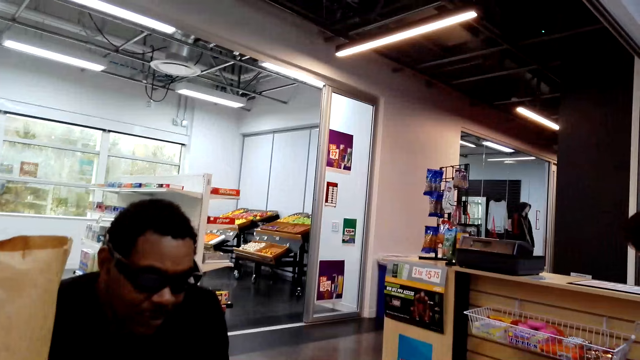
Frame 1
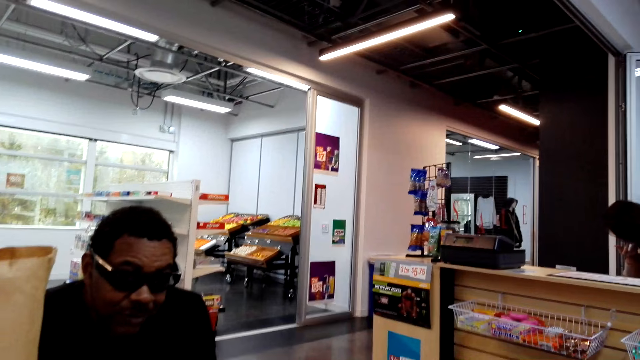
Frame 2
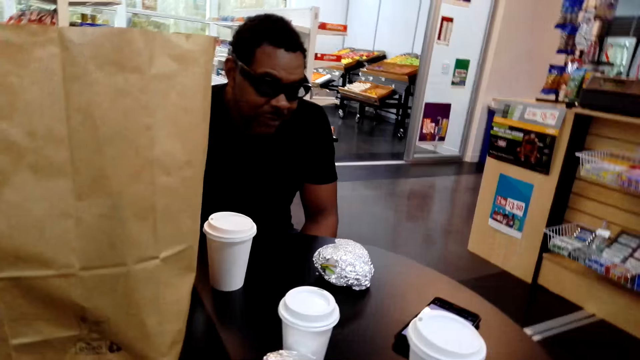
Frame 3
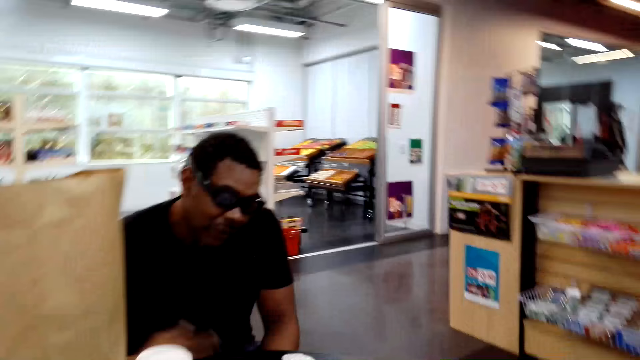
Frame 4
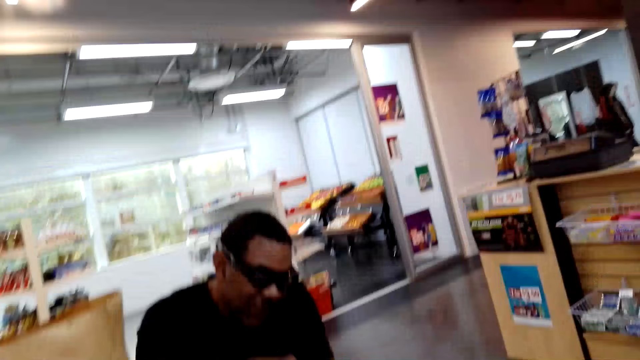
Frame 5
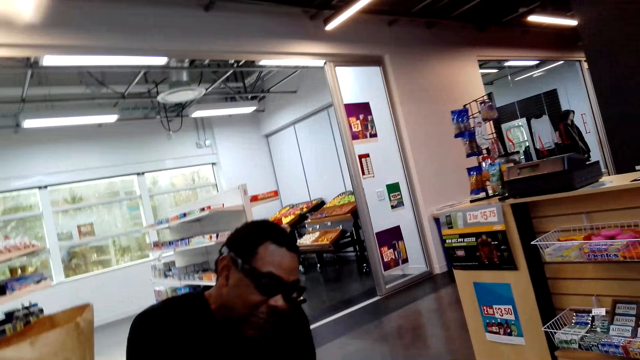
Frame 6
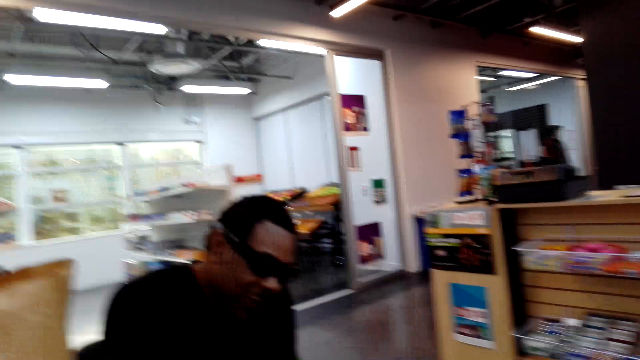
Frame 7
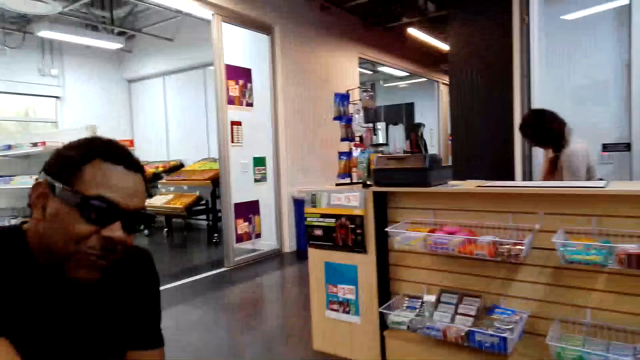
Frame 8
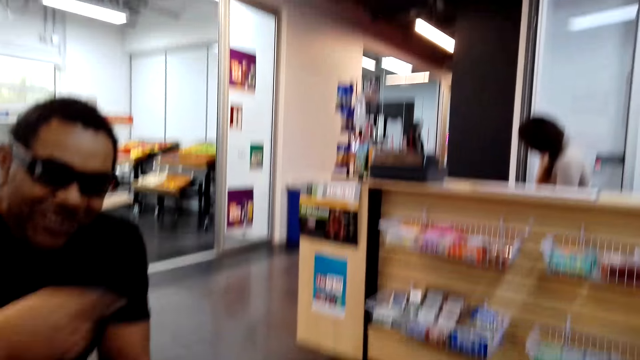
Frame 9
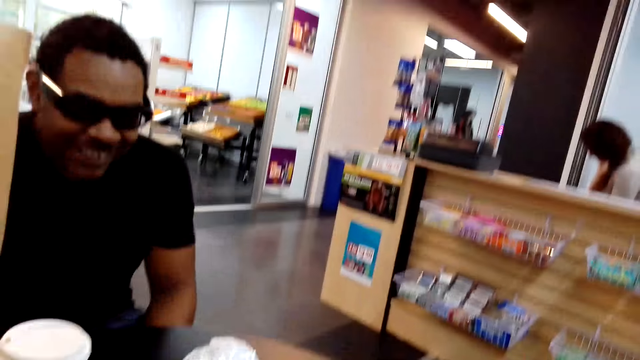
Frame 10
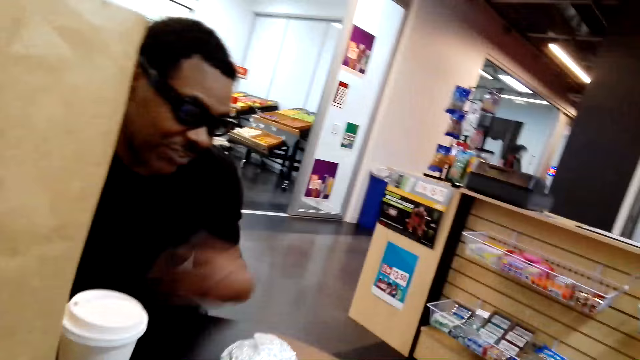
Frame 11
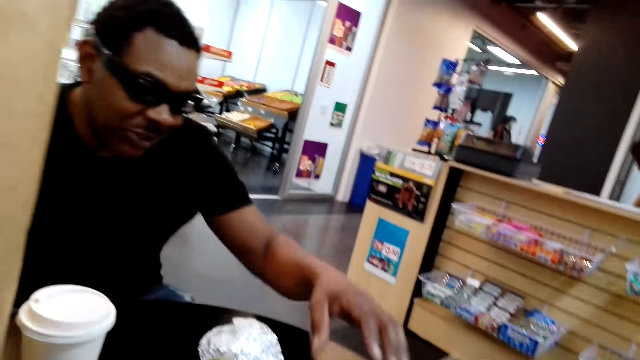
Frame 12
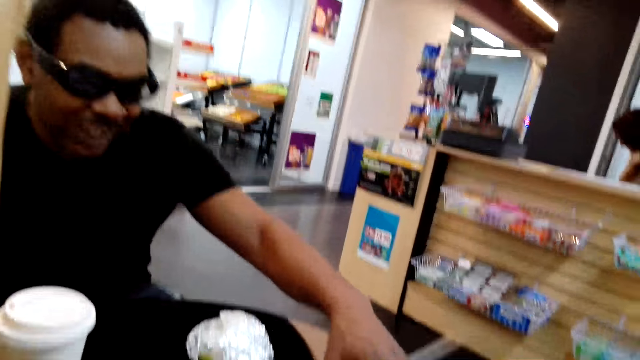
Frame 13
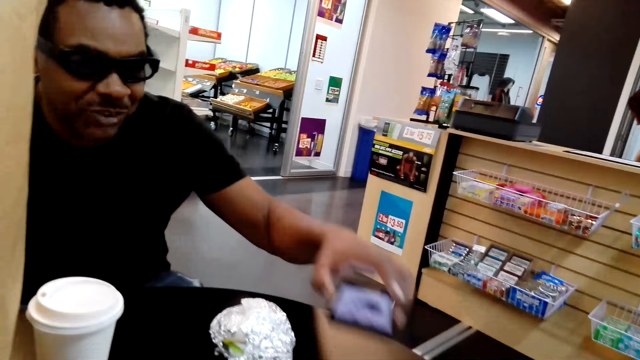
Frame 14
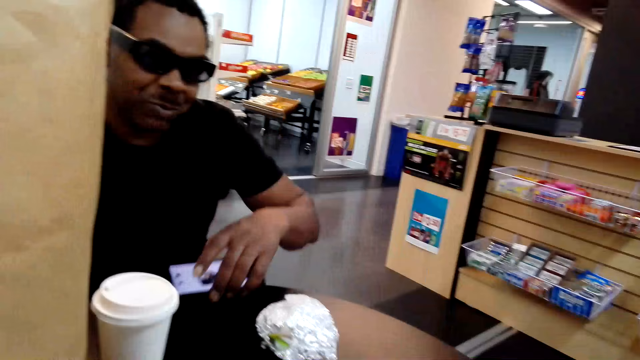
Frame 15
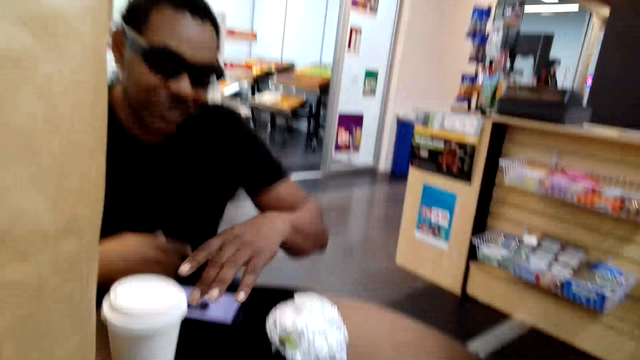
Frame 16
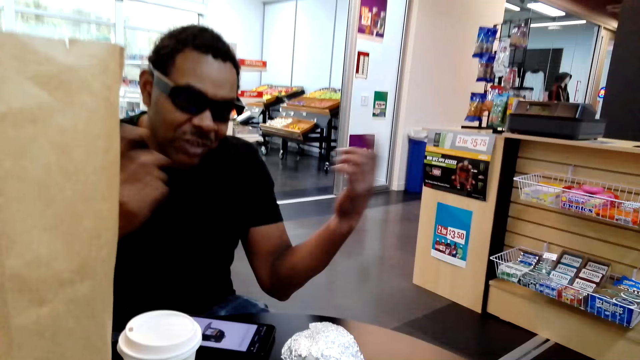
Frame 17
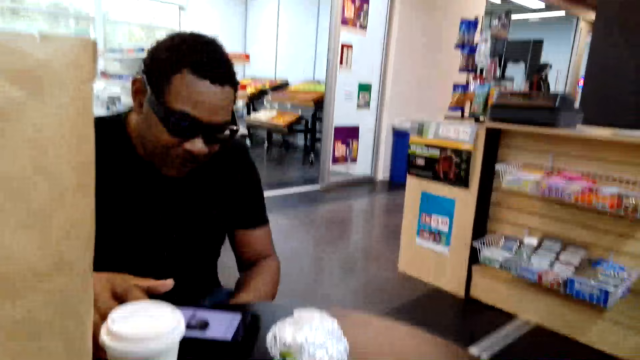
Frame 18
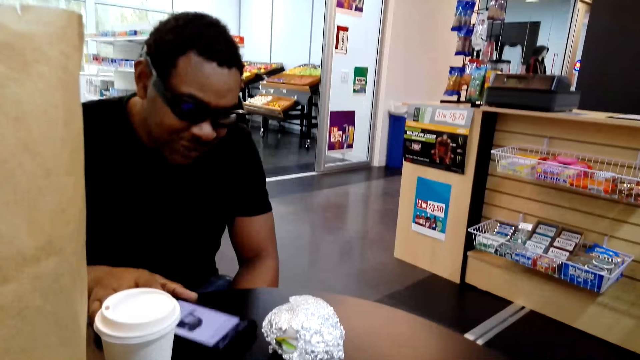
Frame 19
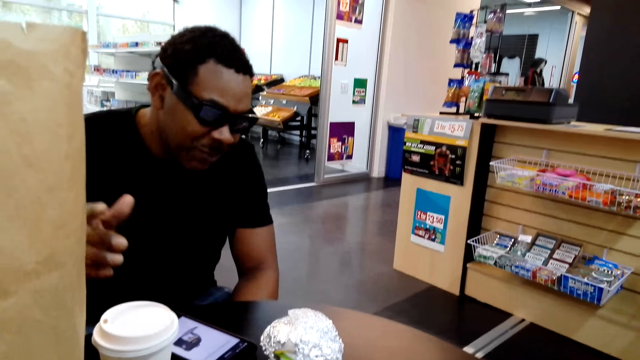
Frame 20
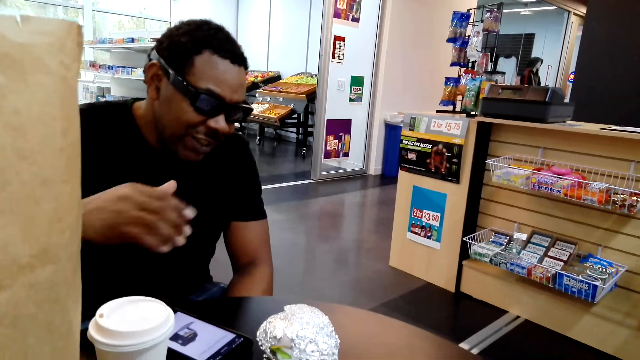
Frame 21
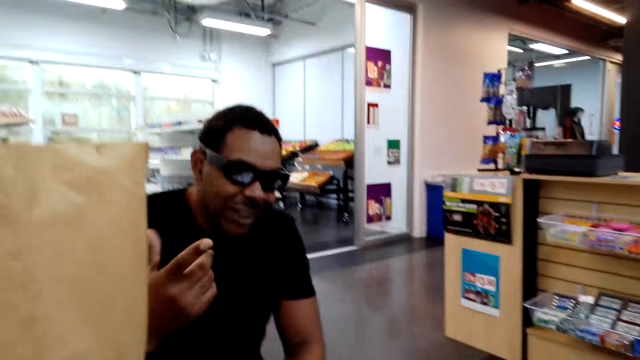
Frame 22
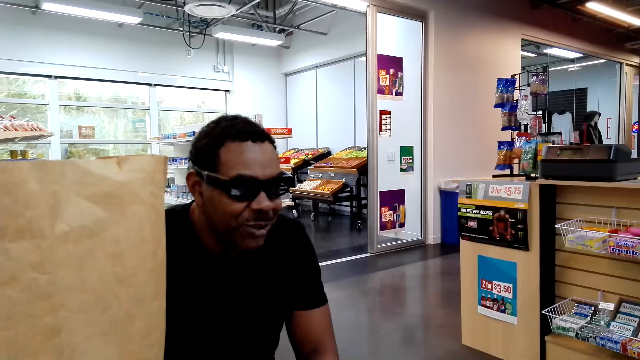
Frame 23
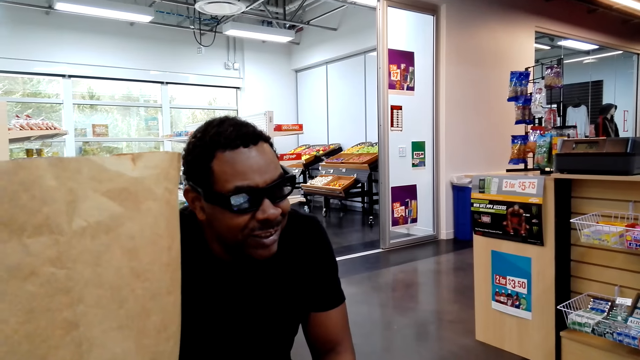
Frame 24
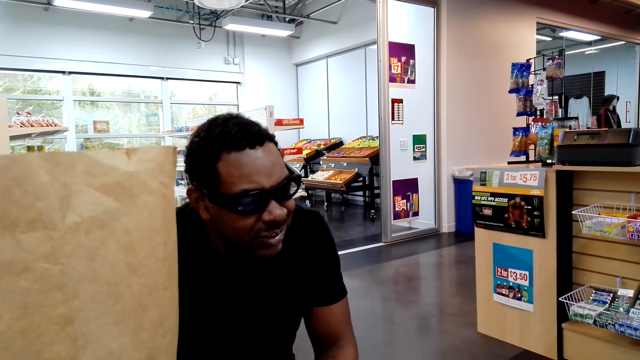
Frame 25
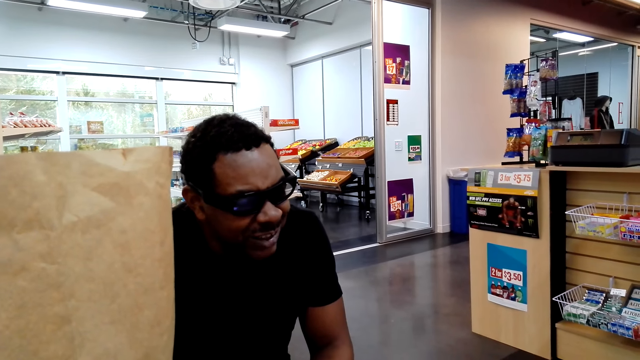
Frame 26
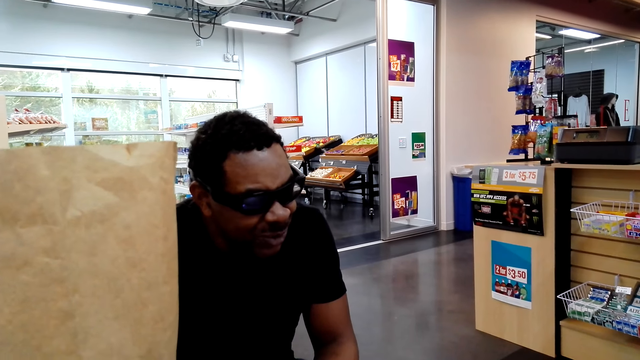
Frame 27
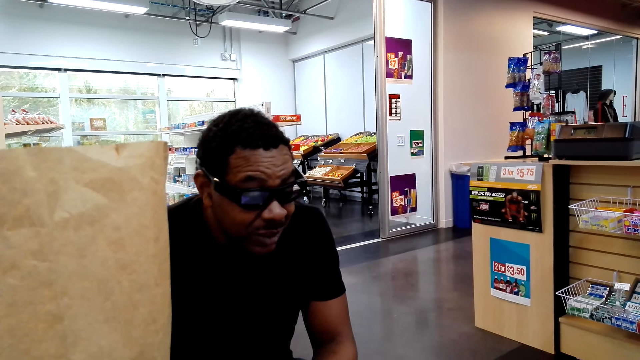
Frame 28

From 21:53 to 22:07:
A person talks to the camera wearer. The person picks up the phone from the table. The camera wearer returns the phone to the person. The person puts the phone in front of him, moves his hands, touches the phone, and moves his hand.

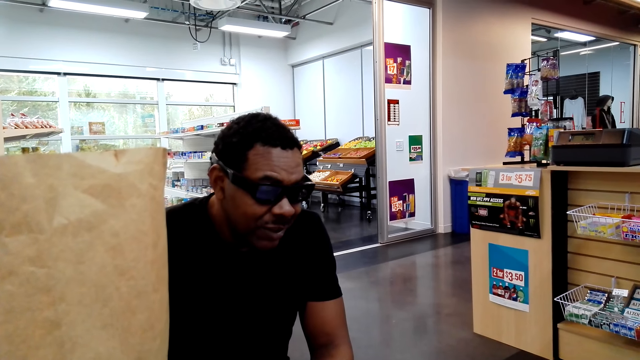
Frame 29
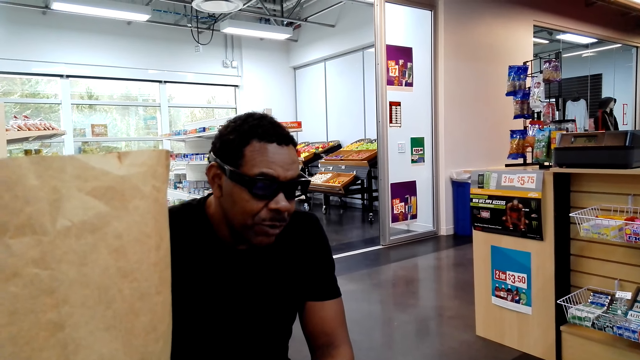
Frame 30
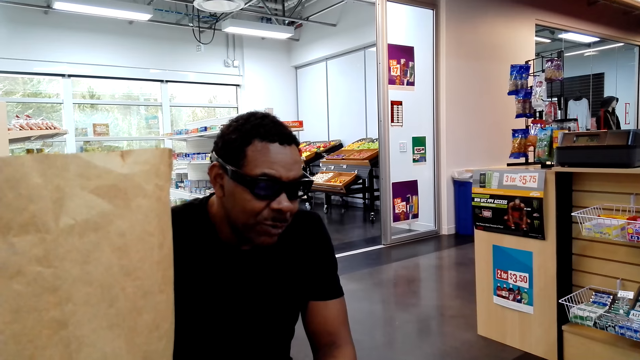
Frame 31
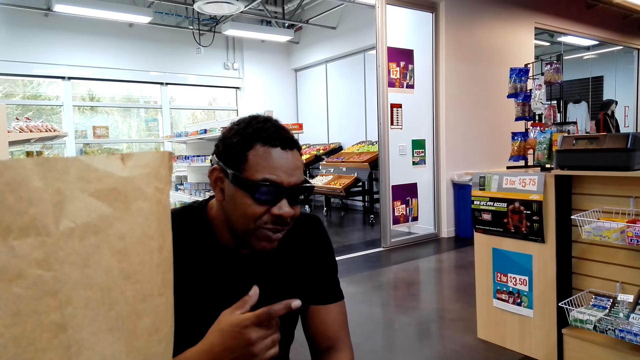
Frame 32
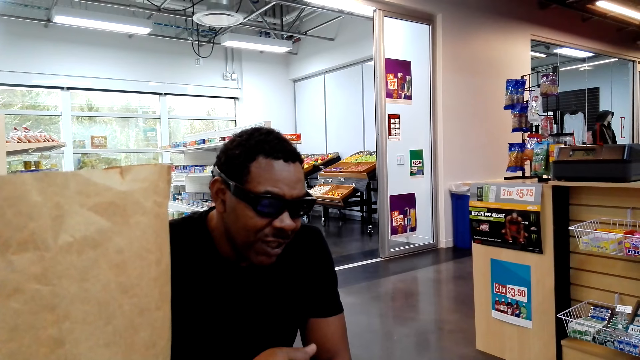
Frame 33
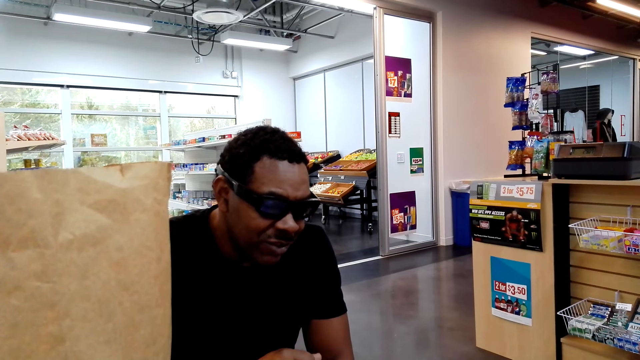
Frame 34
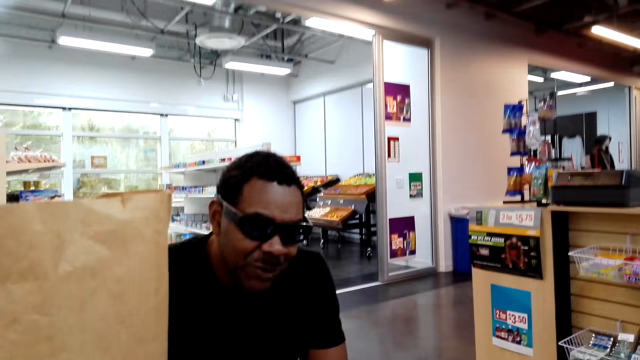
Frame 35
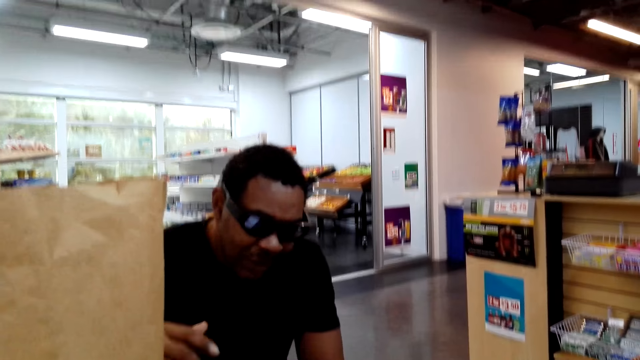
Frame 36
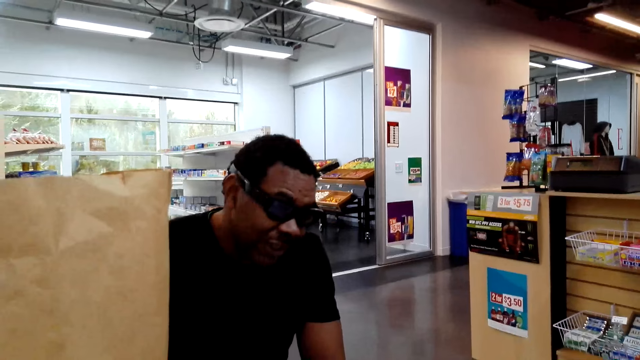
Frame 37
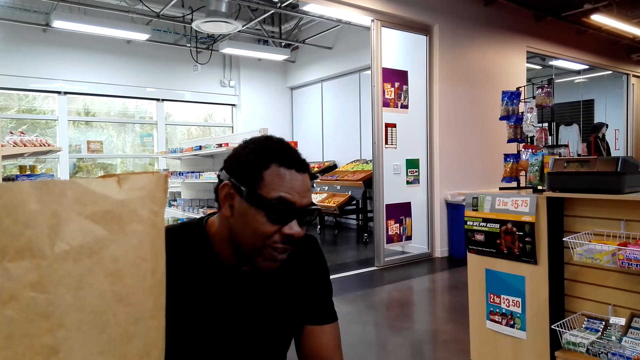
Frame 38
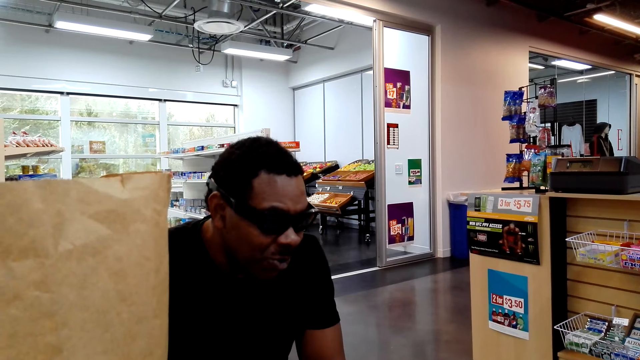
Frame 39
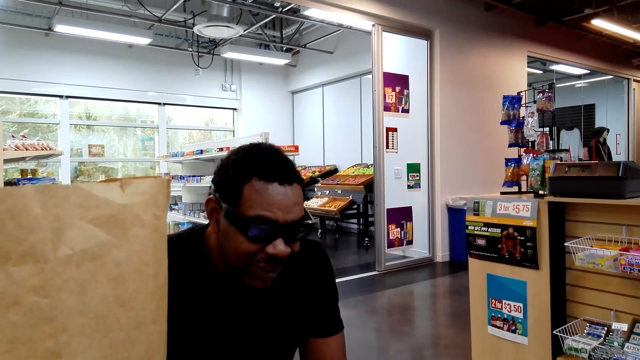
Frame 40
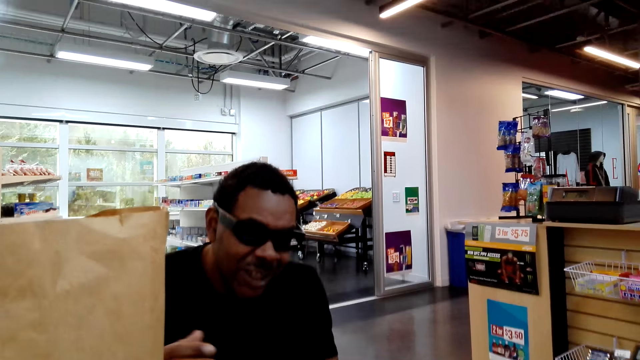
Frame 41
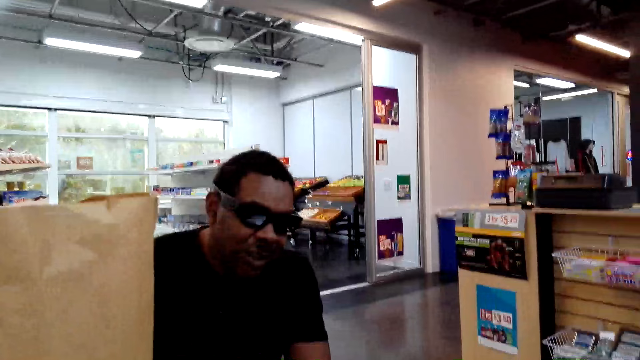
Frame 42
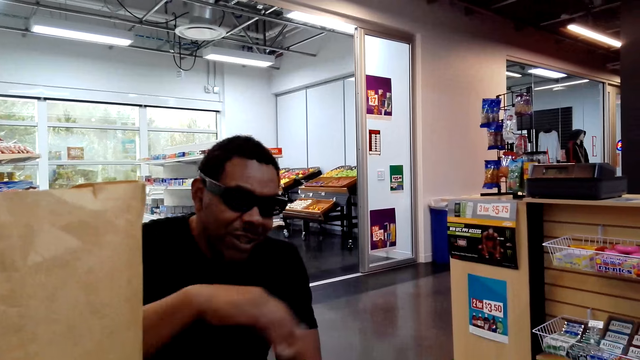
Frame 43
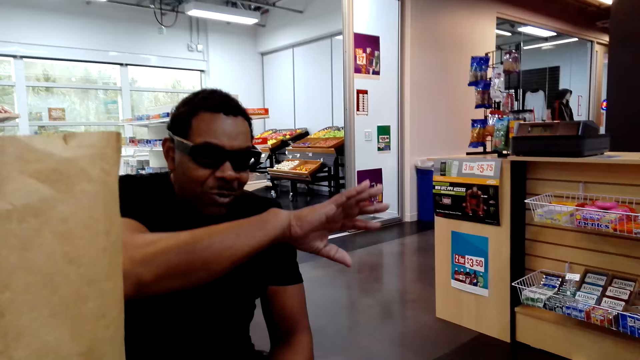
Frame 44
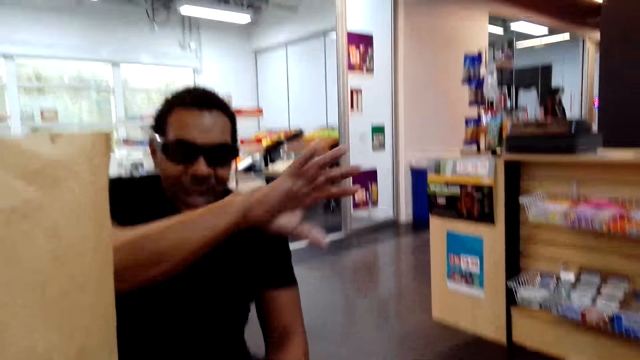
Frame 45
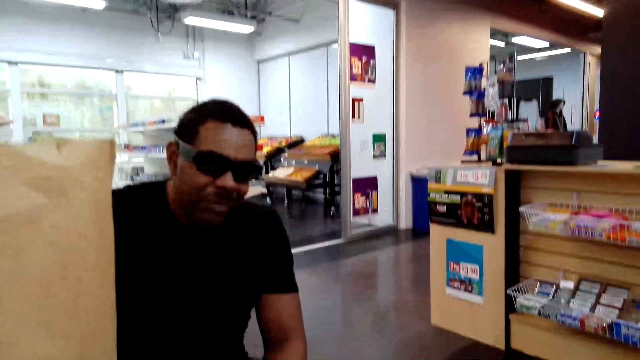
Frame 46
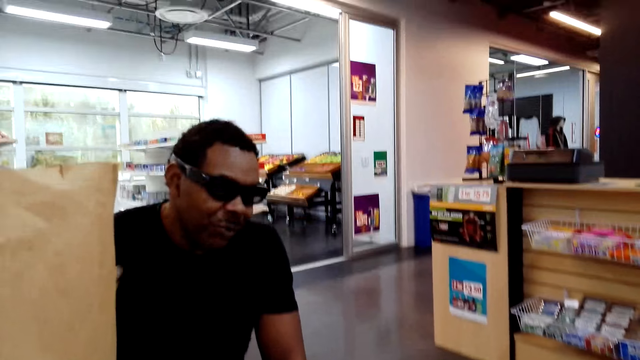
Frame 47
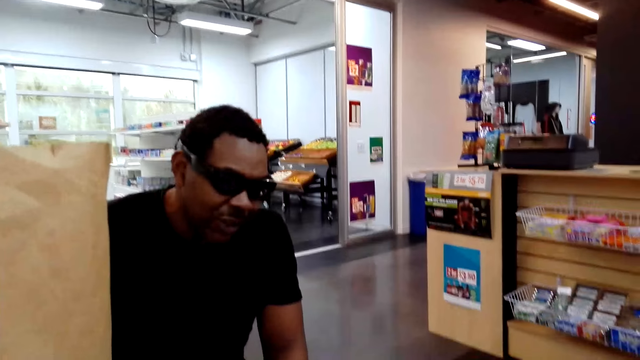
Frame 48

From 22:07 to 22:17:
A person moves his hands.
